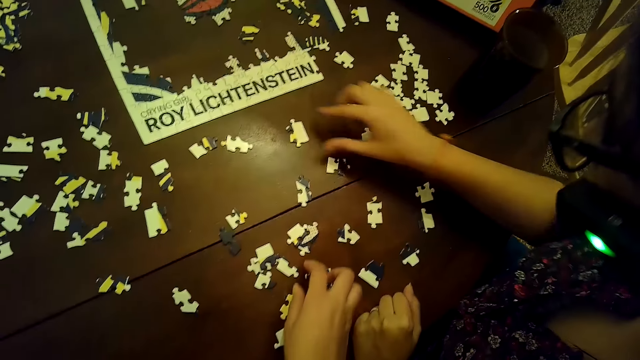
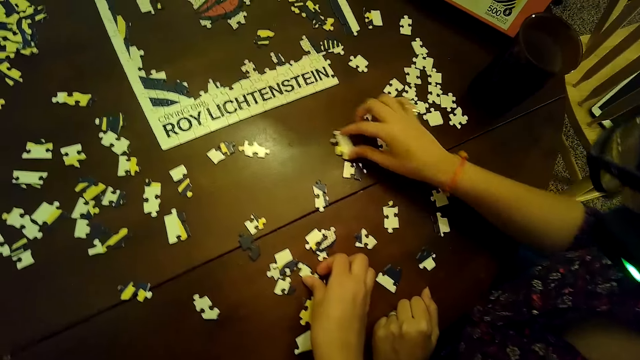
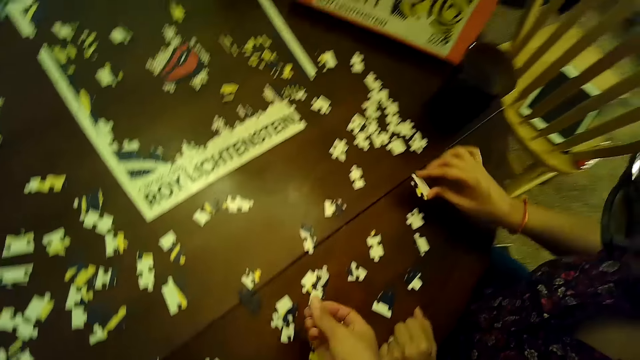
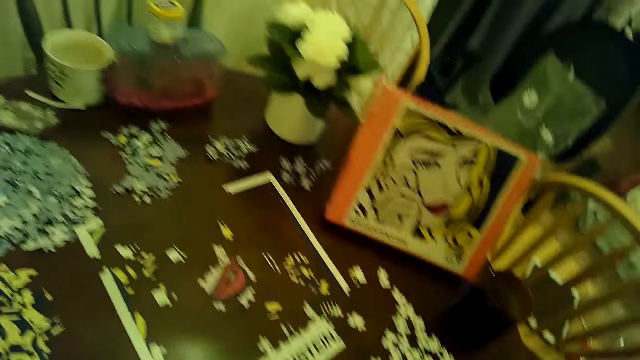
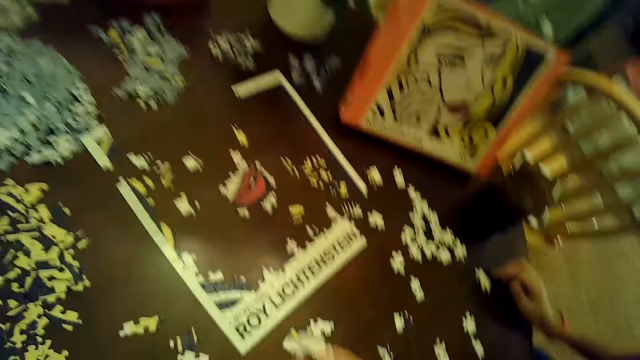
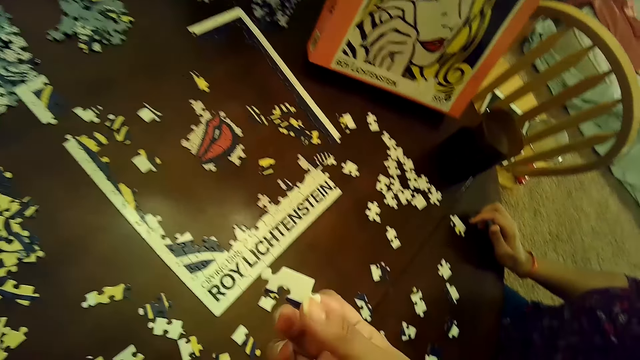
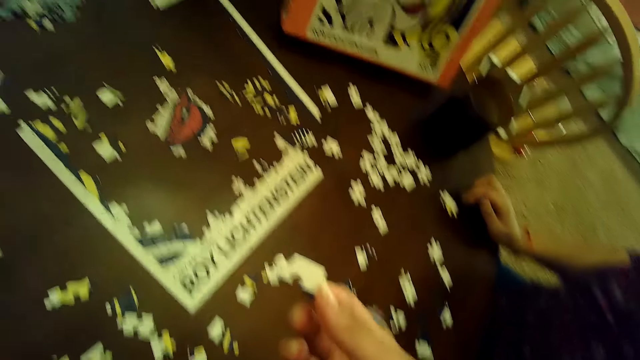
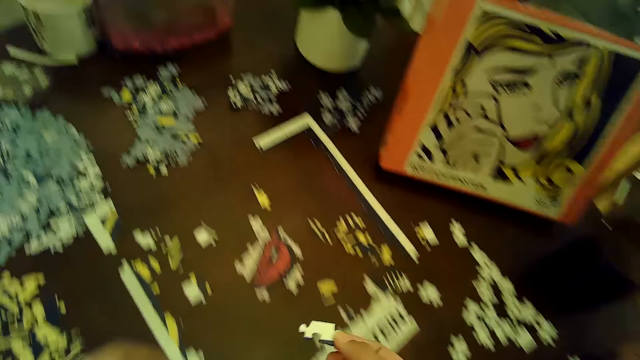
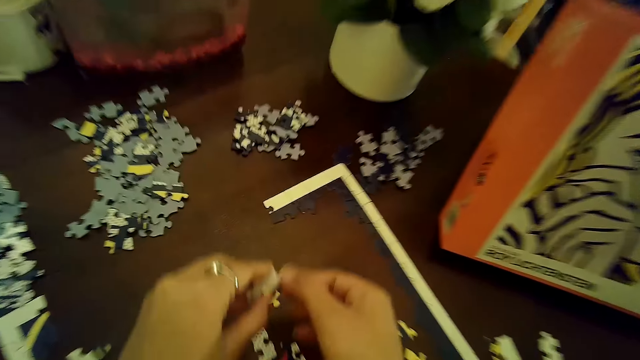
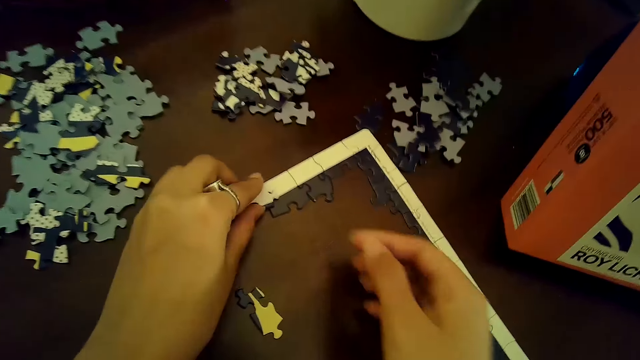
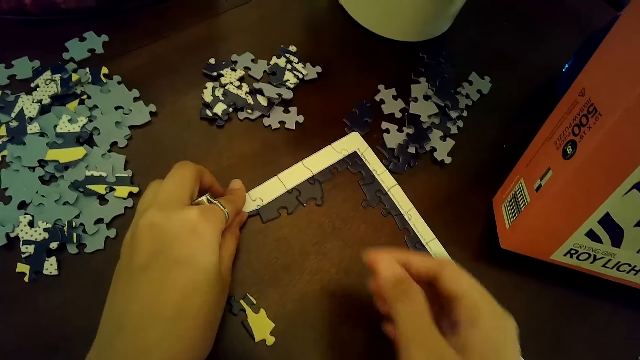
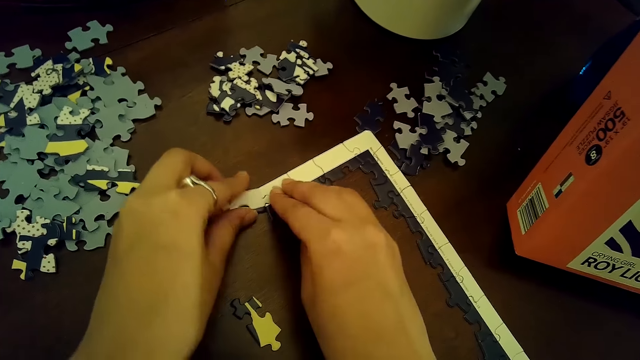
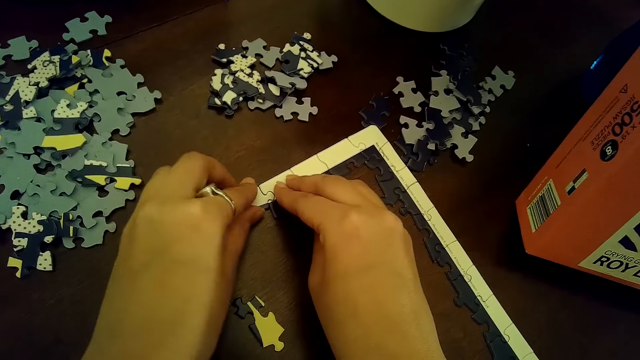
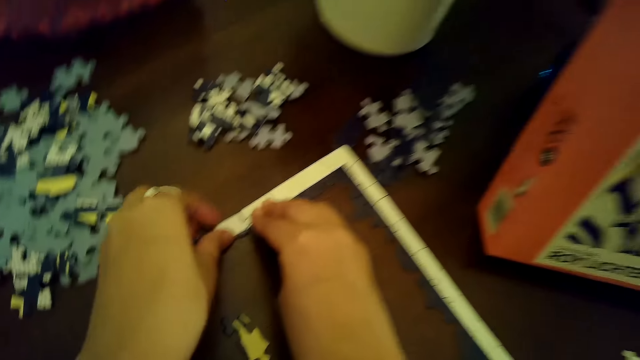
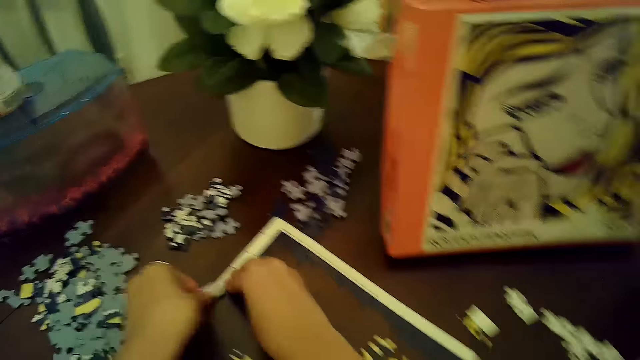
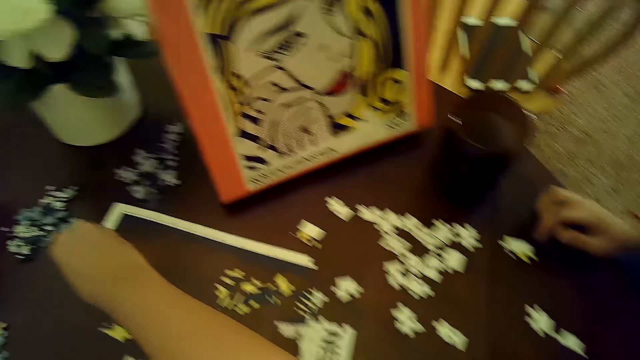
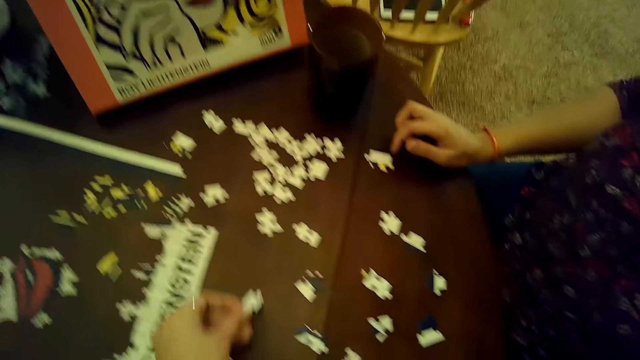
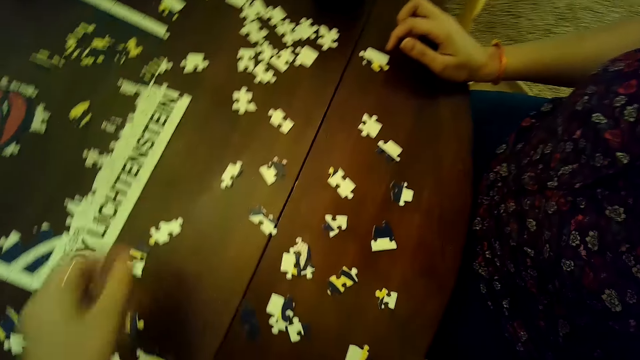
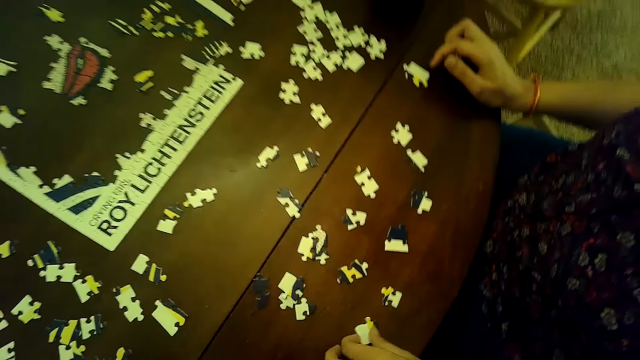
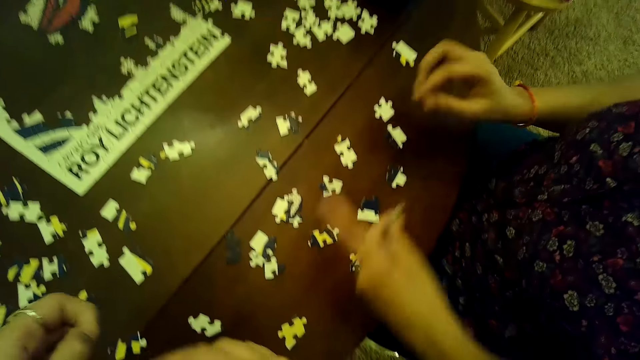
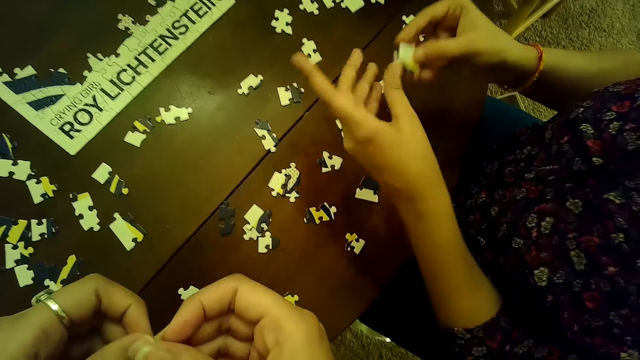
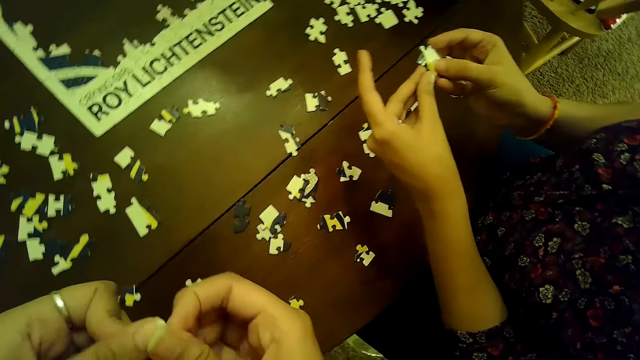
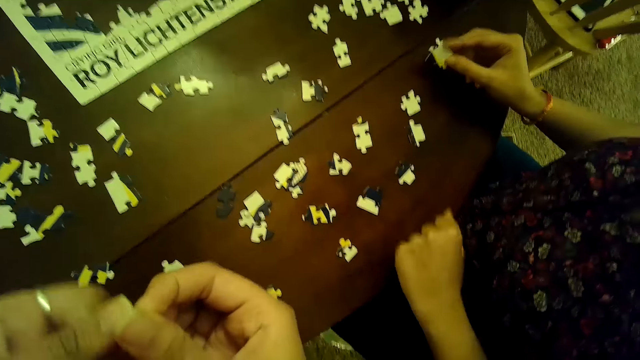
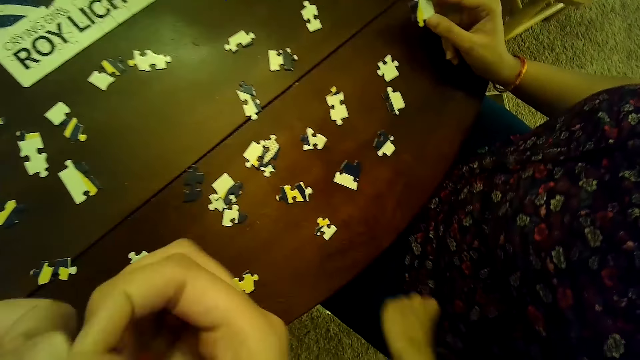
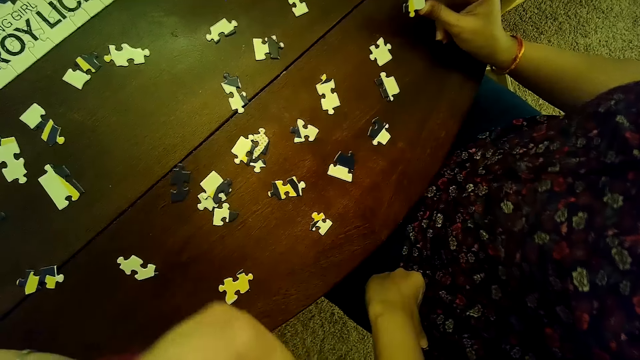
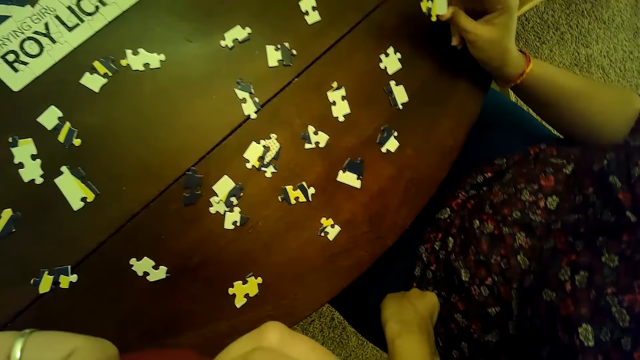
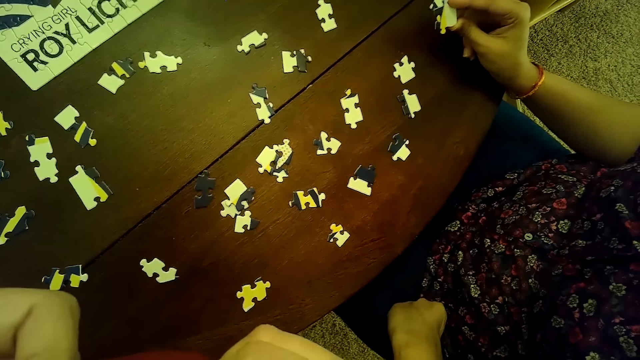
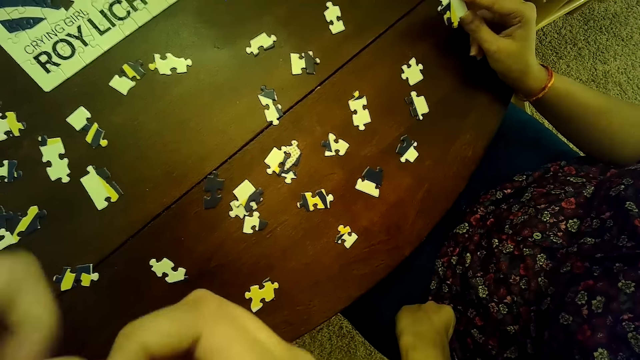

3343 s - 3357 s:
The camera wearer moves a puzzle piece with her right hand. A woman picks up a puzzle piece from the table with her right hand. The camera wearer picks up a puzzle piece from the table with her right hand. The woman places the puzzle piece on the table with her right hand. The camera wearer holds the puzzle piece with both hands. She puts a card on the puzzle, places the puzzle piece on the table with her left hand, and connects the puzzle piece to the puzzle with both hands. She removes the puzzle piece from the puzzle with her left hand and places the puzzle piece on the table with her left hand. The woman picks up a puzzle piece from the table with her left hand. The woman holds the puzzle piece with both hands. The camera wearer turns a card in her hands. The woman holds the puzzle piece with her right hand. The camera wearer cleans both thumb fingernails with her thumb fingernails. The woman places her left hand on her lap.

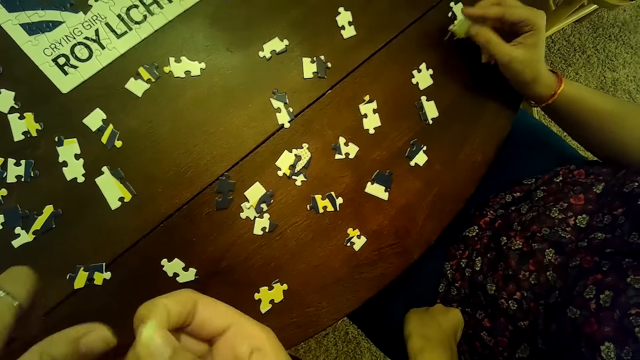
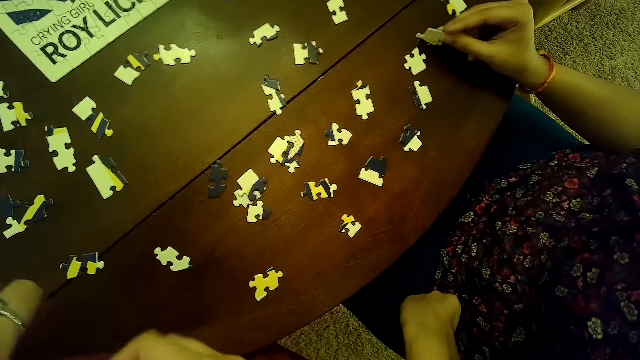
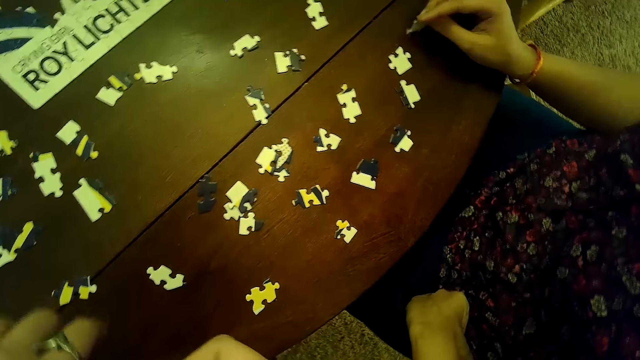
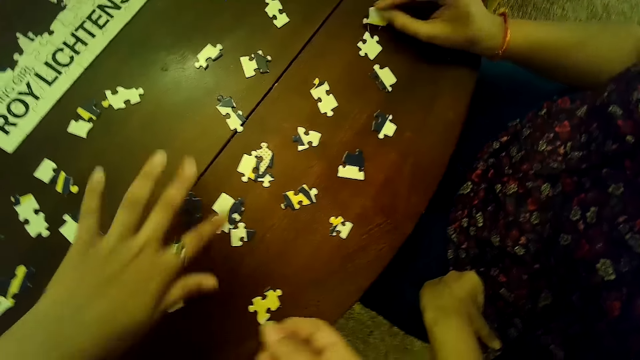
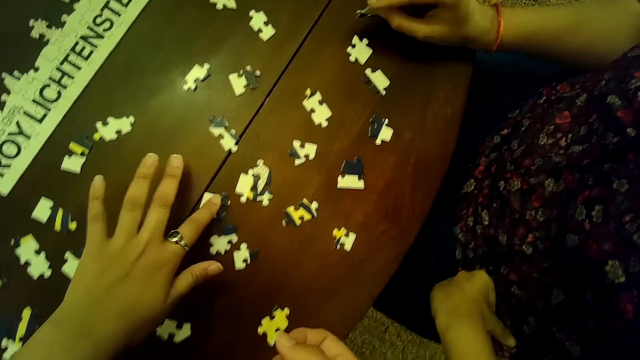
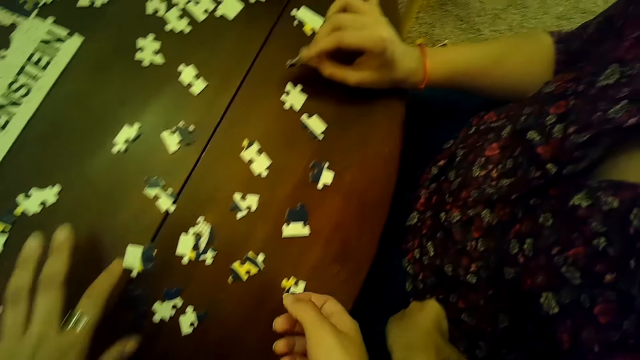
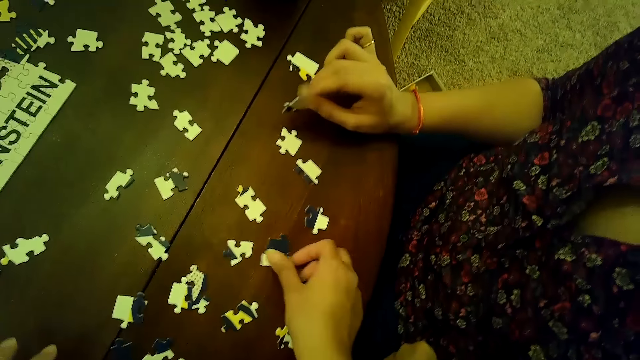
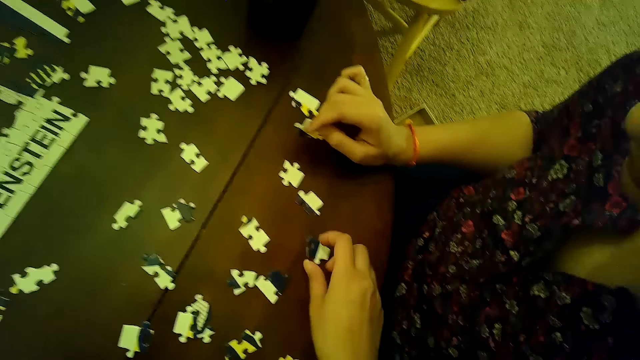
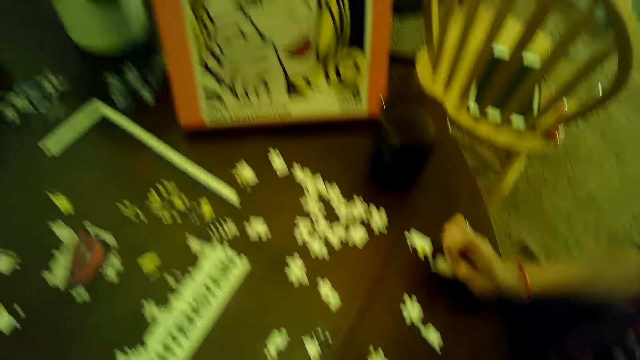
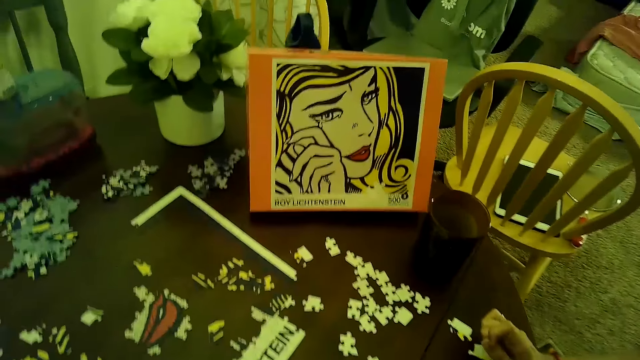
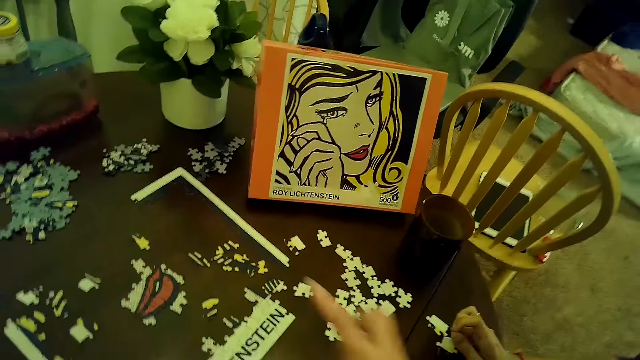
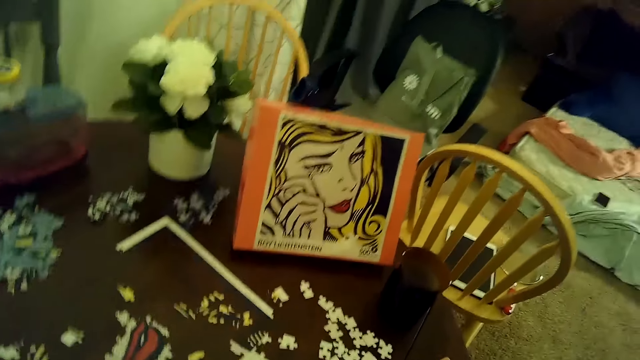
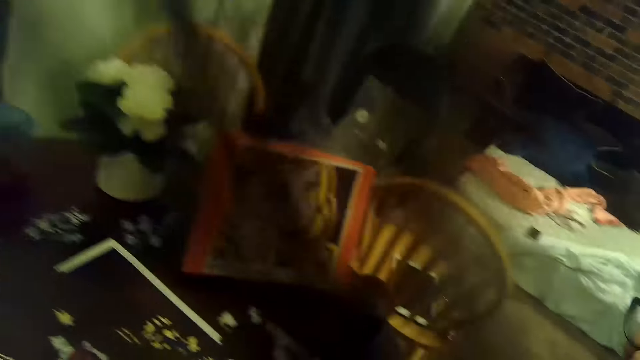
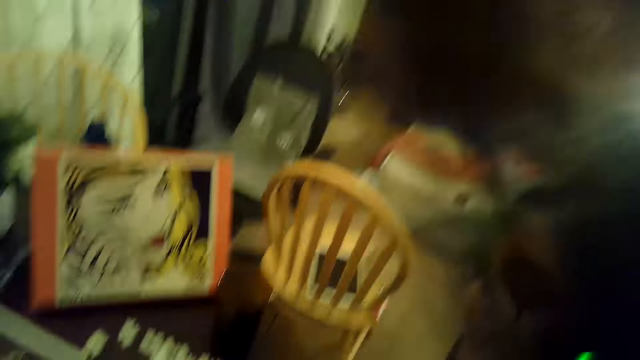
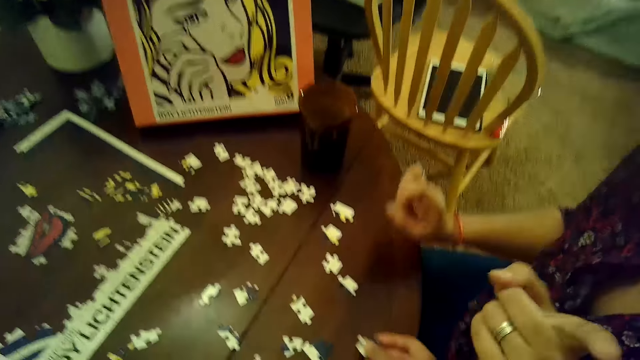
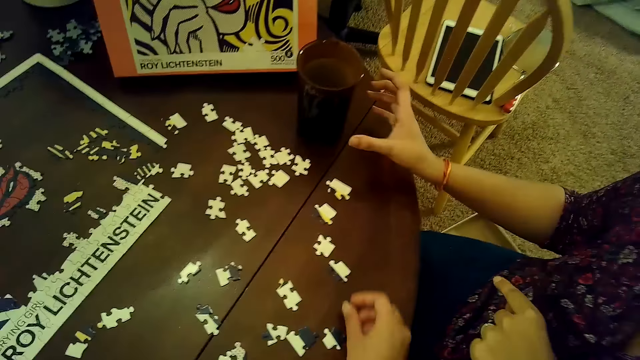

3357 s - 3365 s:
The woman taps the puzzle piece on the table with her right hand. The camera wearer moves a puzzle piece on the table with her left hand. She moves a puzzle piece with her right hand. She moves a puzzle piece with her right hand again. She picks up a card on the table and points at the puzzle. The woman places the puzzle piece on the table. The camera wearer places a puzzle piece on the table with her right hand.
